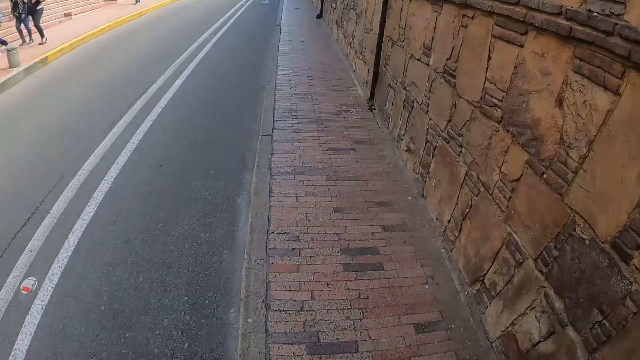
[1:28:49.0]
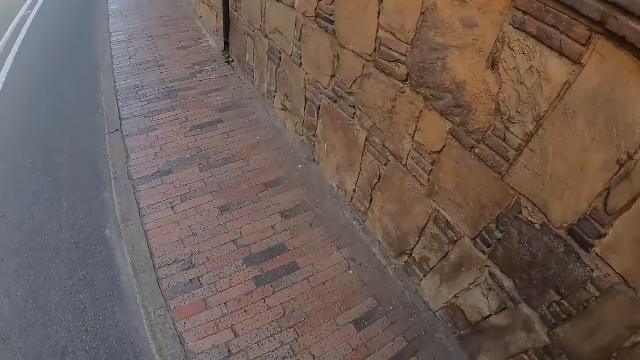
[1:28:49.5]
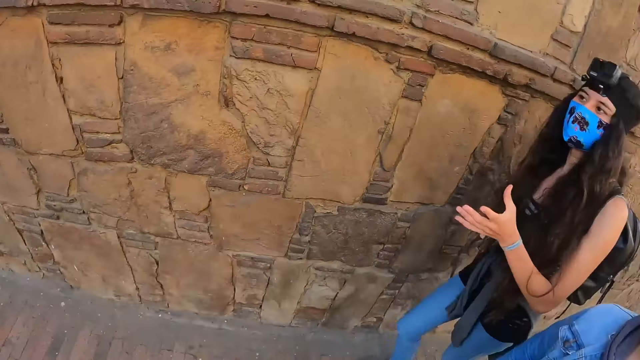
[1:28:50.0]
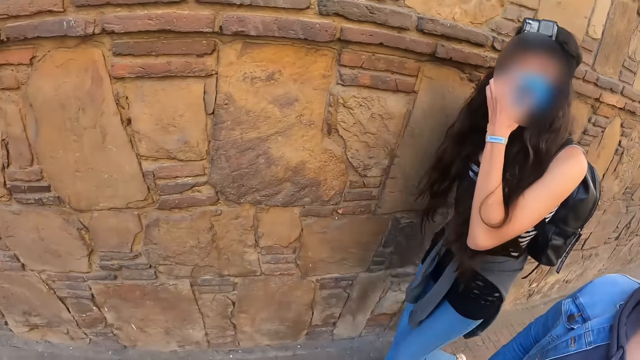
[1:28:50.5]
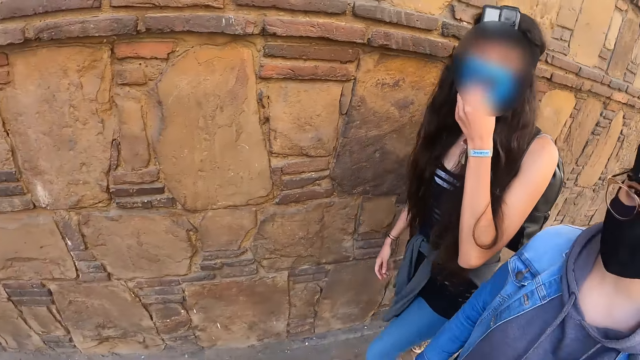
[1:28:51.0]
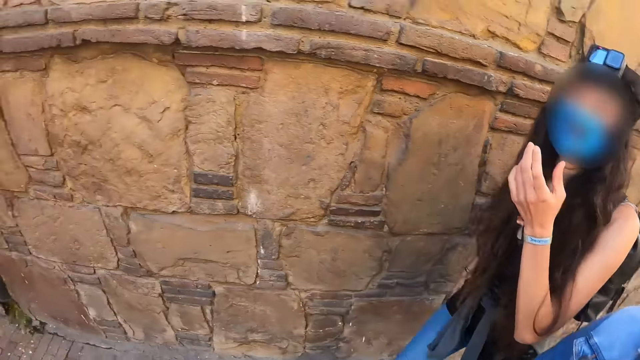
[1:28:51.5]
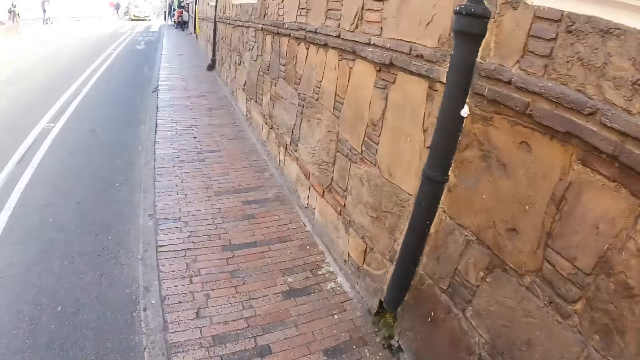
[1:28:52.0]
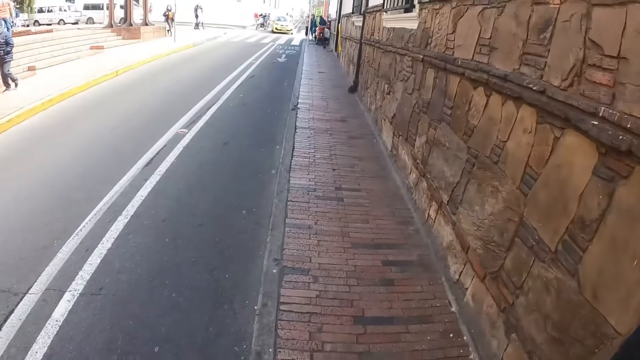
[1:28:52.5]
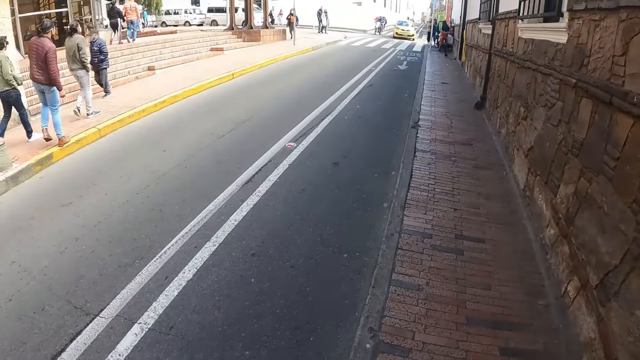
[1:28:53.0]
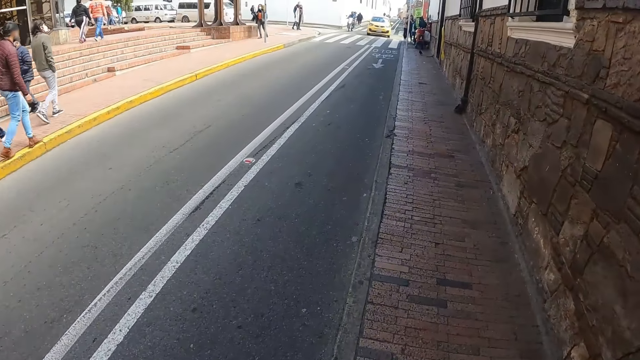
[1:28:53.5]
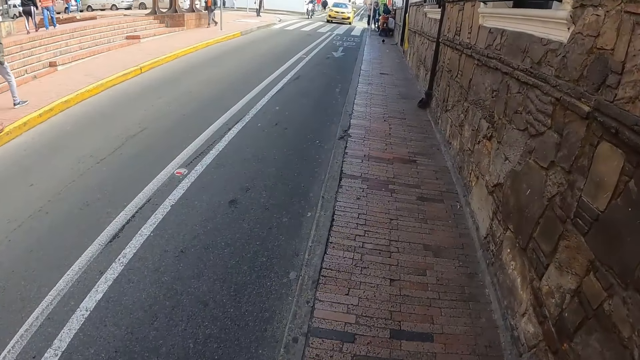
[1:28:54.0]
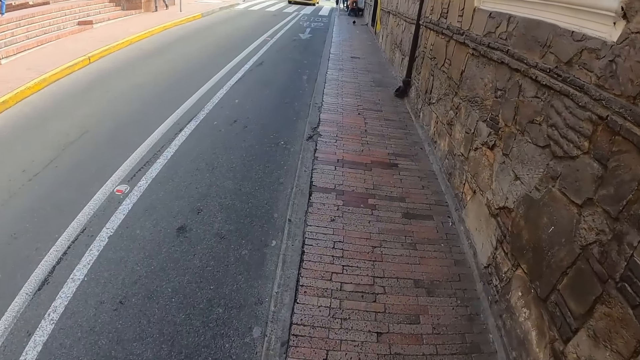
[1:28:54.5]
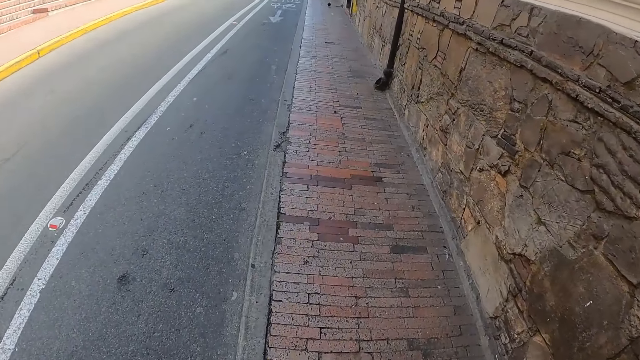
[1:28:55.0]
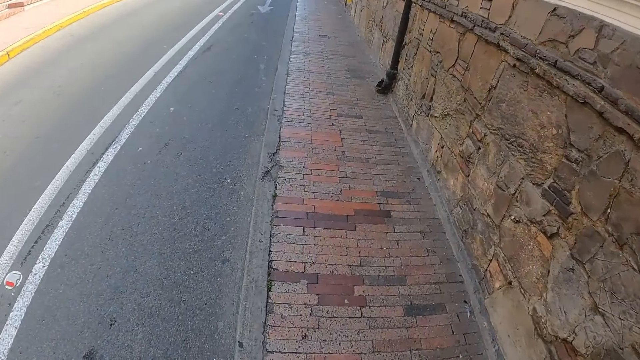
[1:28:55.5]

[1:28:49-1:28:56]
A lady touches the face.

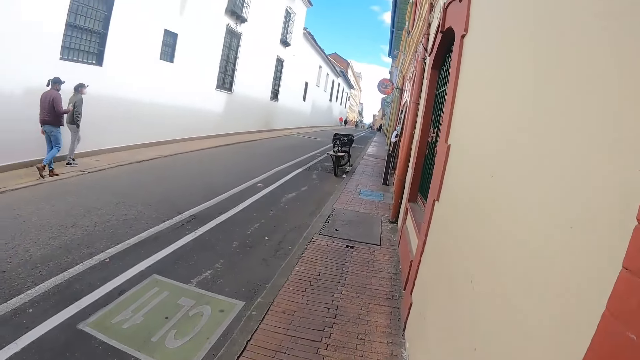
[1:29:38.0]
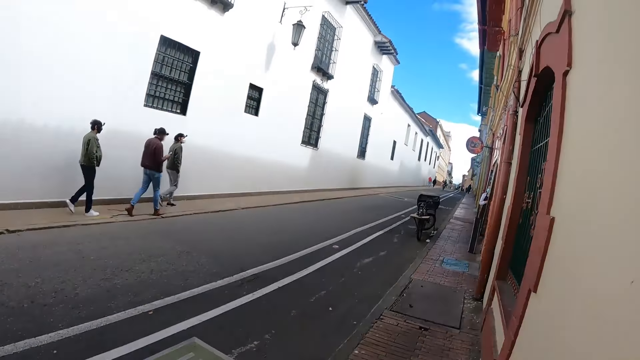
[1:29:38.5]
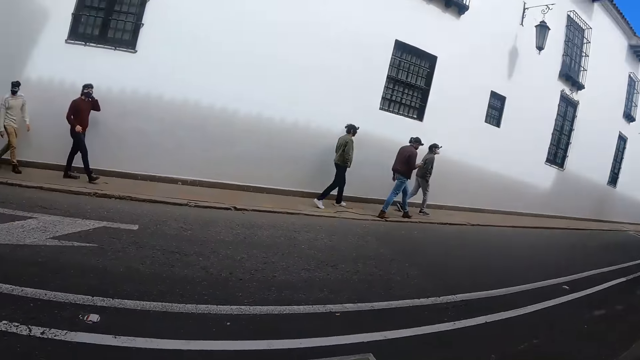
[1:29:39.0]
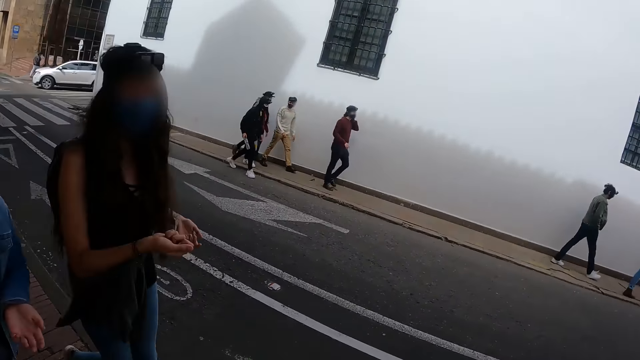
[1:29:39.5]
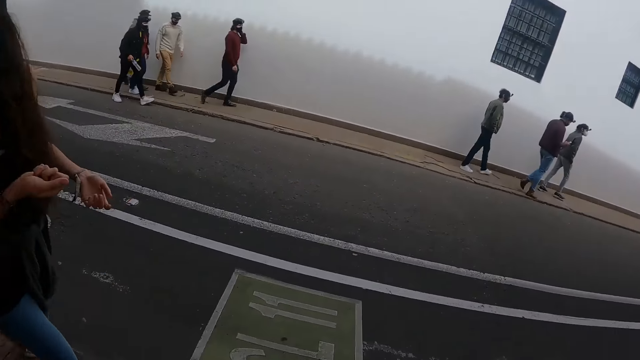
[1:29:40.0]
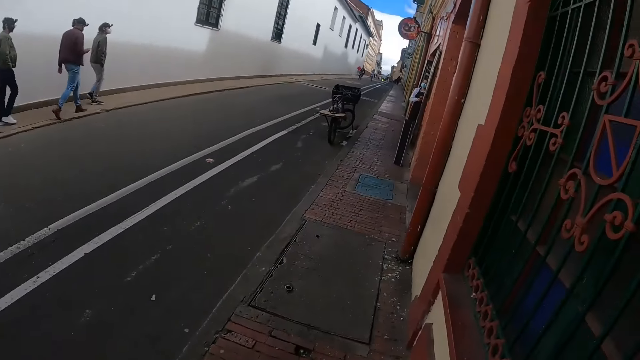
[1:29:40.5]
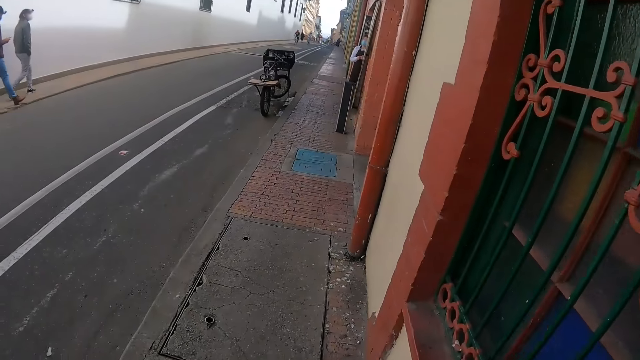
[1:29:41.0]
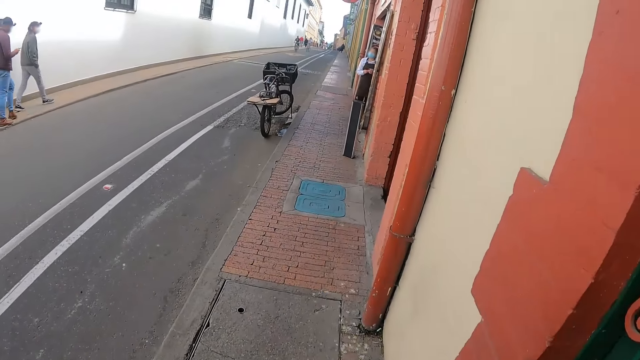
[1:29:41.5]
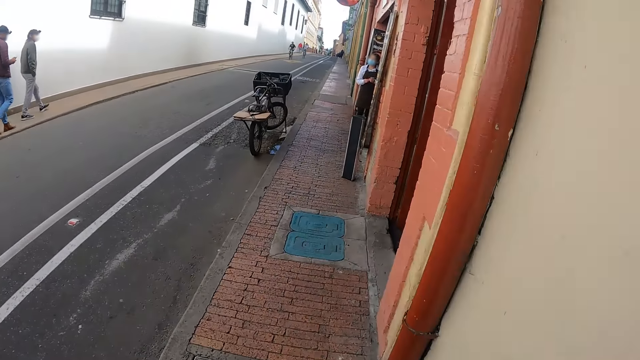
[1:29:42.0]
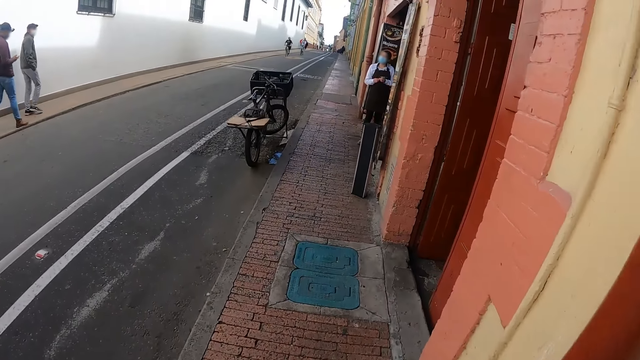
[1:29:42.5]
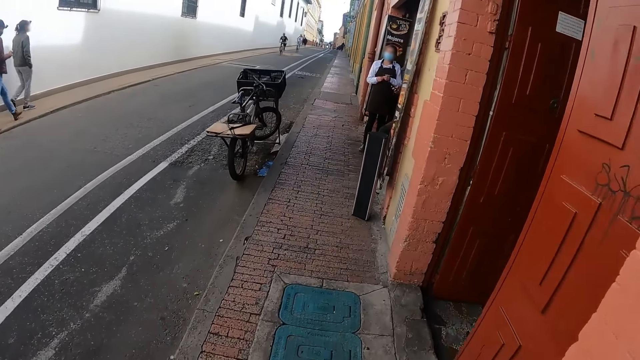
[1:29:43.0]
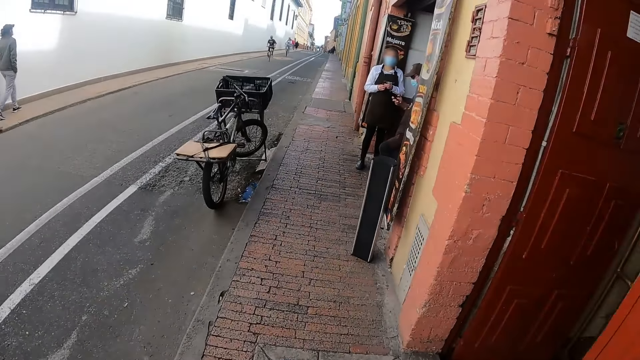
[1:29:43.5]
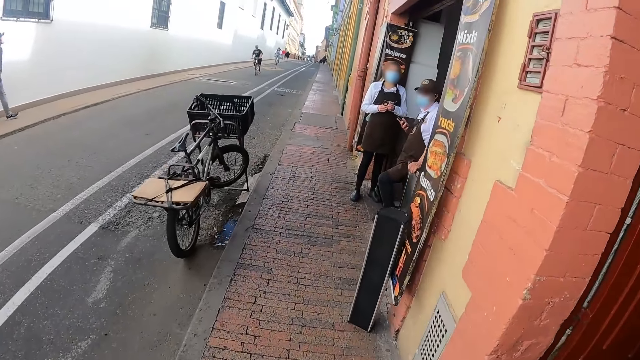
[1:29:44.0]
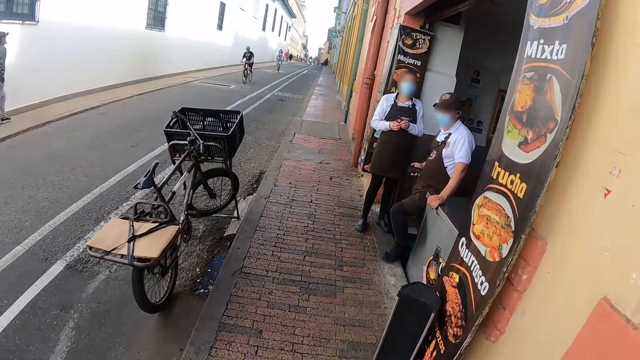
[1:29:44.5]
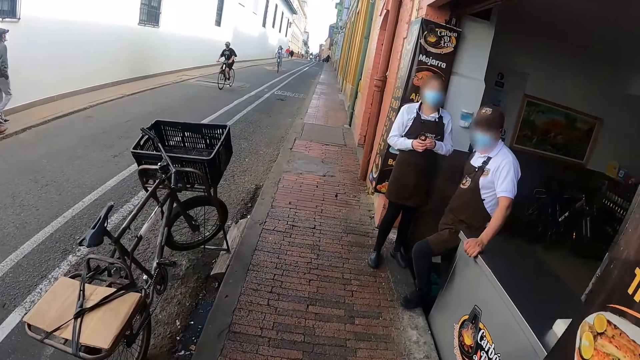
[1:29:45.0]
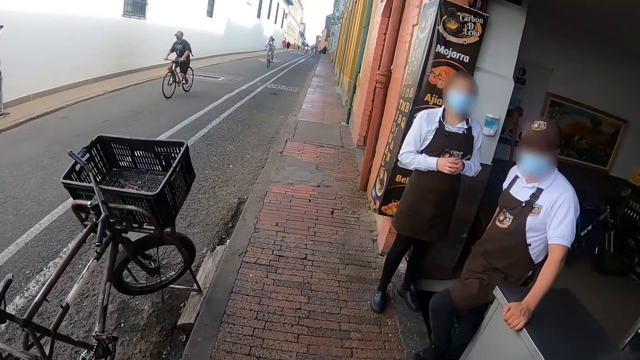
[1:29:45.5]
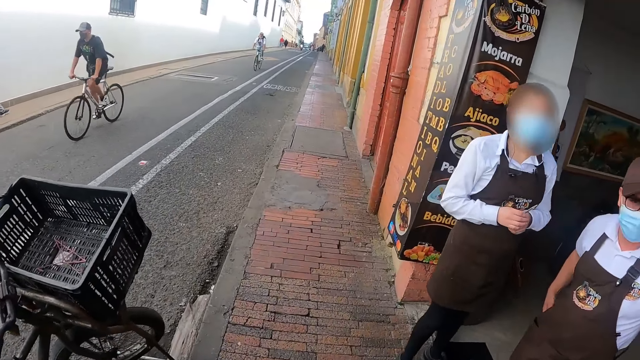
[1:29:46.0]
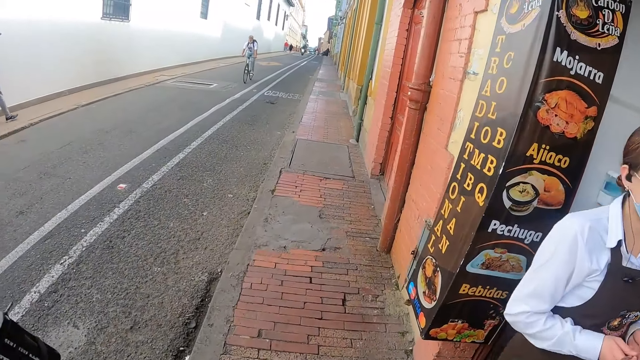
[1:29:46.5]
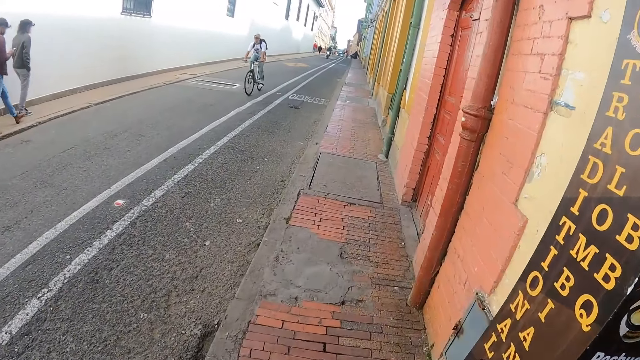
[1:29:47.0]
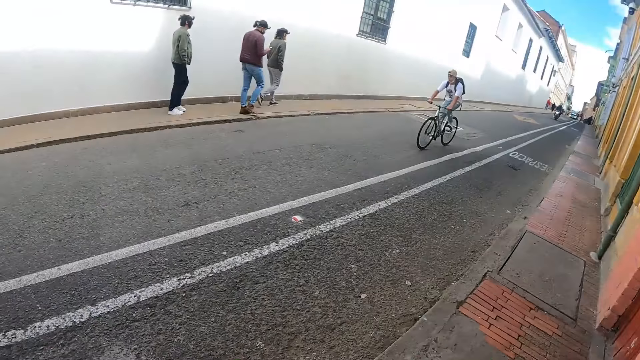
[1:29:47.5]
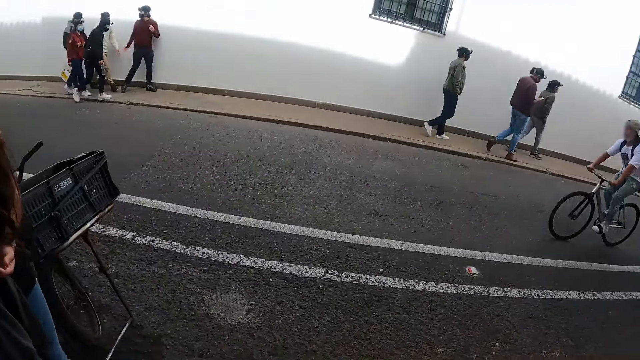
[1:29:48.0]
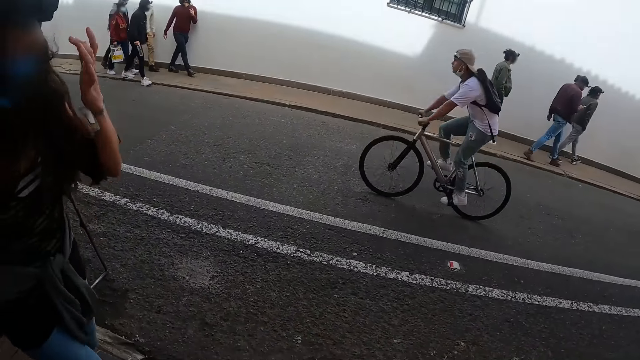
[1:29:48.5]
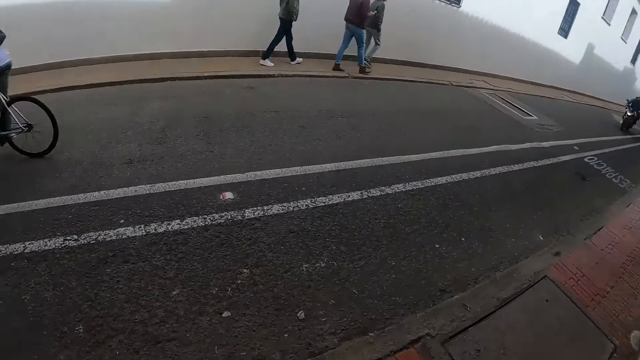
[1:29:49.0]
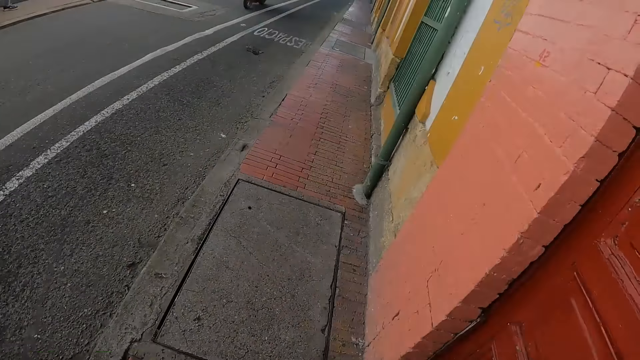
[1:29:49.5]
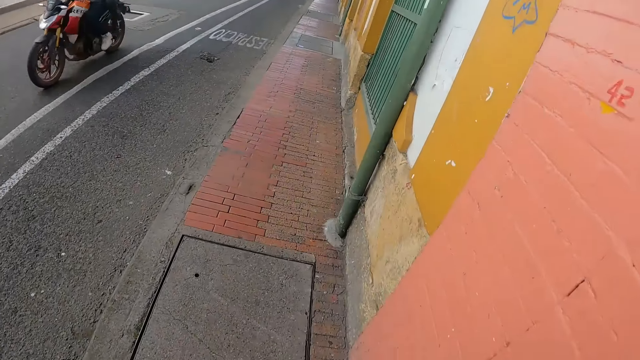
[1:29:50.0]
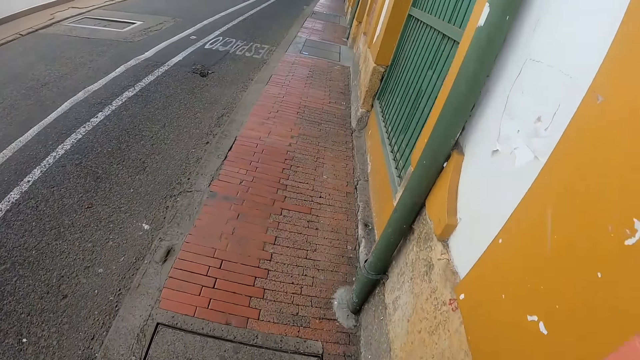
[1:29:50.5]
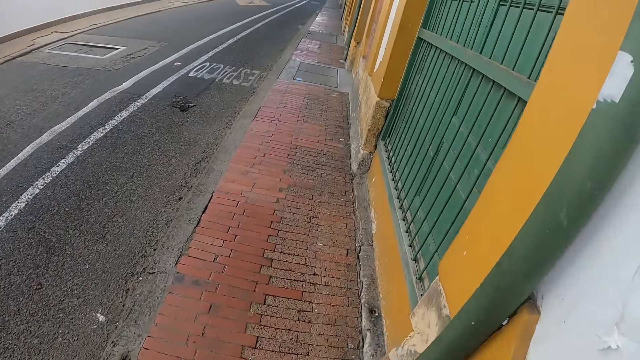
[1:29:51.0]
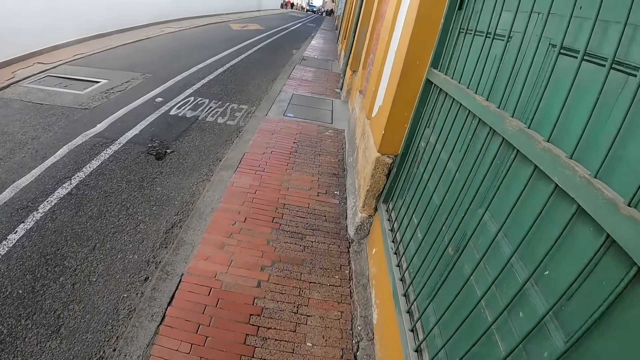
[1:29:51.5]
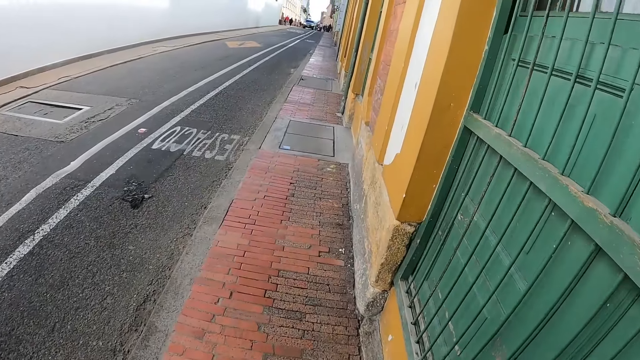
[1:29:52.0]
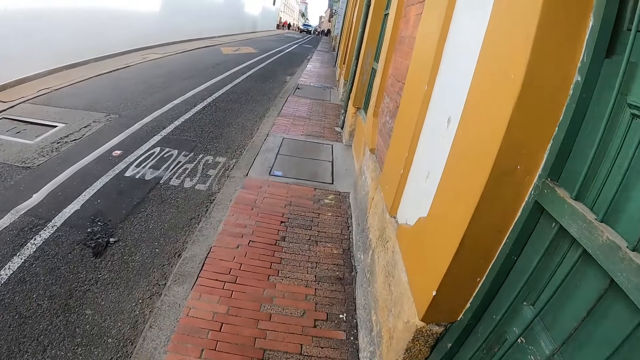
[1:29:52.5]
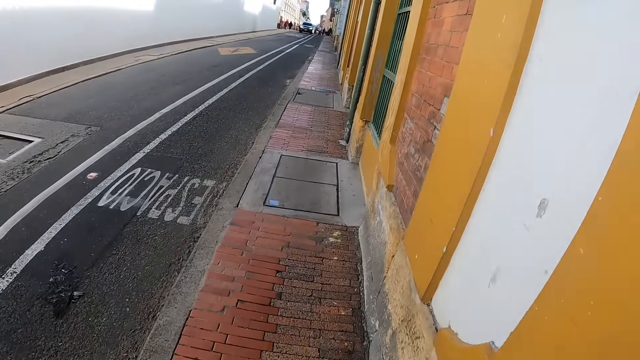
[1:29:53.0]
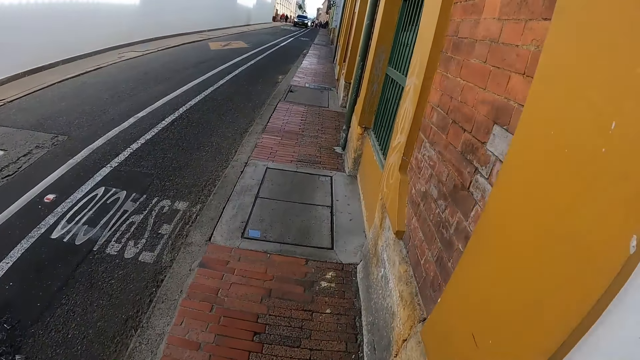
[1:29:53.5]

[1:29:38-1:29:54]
A lady shakes hand. The camera wearer looks around.
